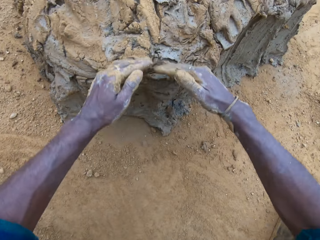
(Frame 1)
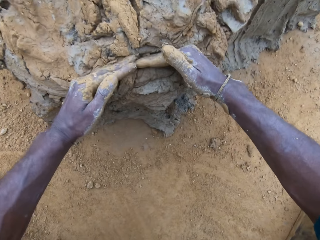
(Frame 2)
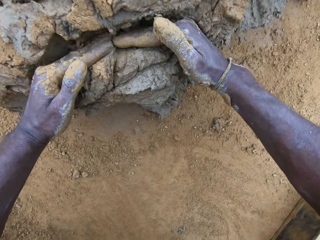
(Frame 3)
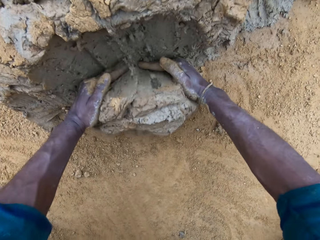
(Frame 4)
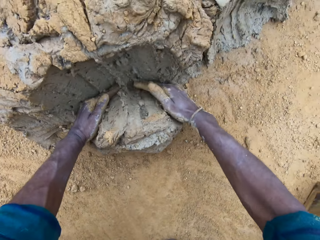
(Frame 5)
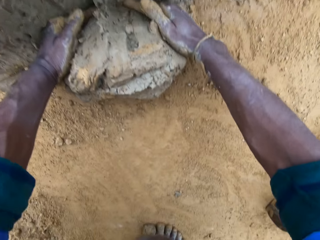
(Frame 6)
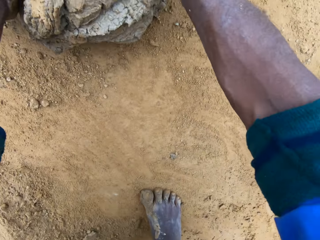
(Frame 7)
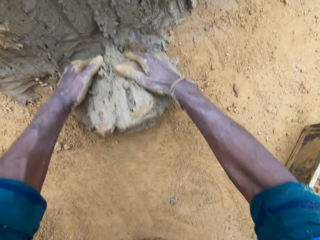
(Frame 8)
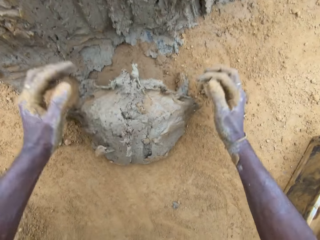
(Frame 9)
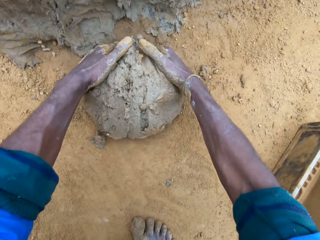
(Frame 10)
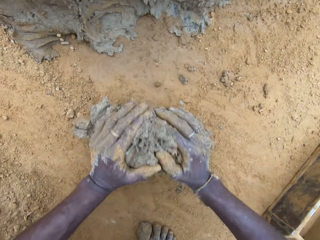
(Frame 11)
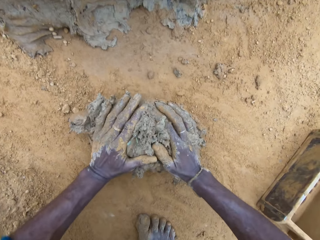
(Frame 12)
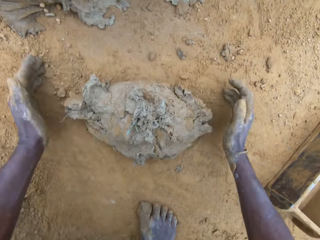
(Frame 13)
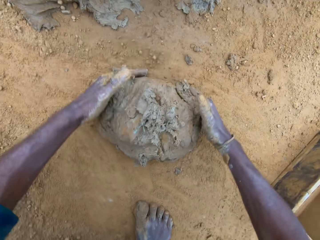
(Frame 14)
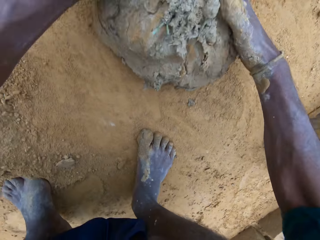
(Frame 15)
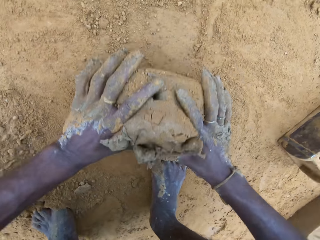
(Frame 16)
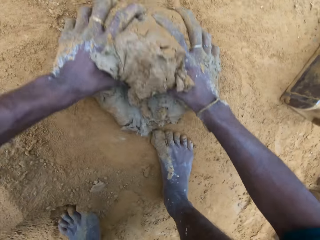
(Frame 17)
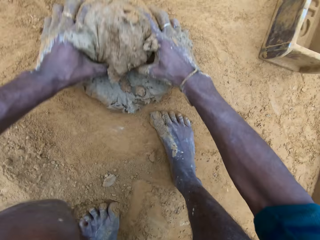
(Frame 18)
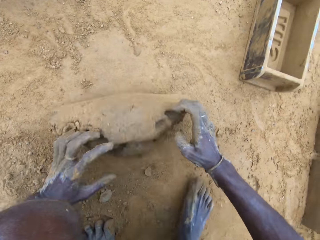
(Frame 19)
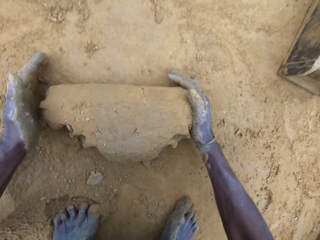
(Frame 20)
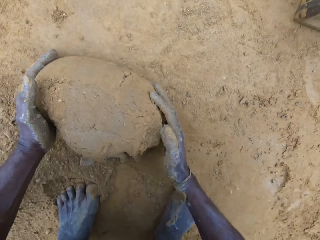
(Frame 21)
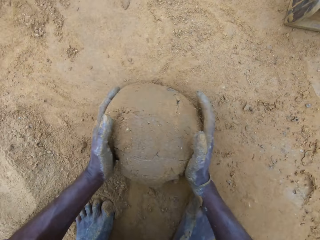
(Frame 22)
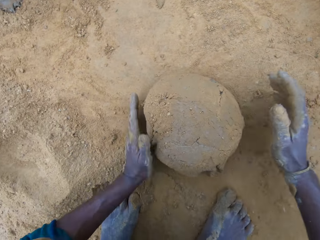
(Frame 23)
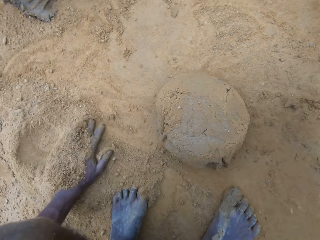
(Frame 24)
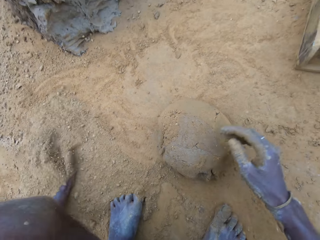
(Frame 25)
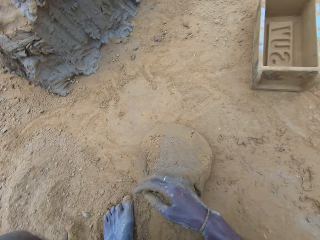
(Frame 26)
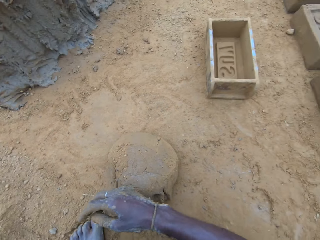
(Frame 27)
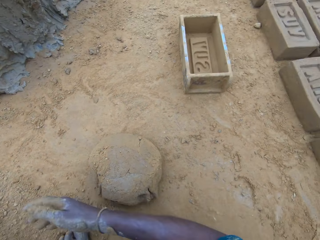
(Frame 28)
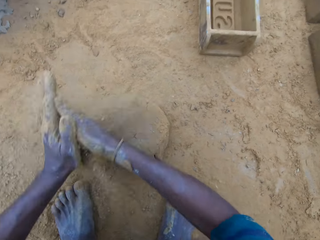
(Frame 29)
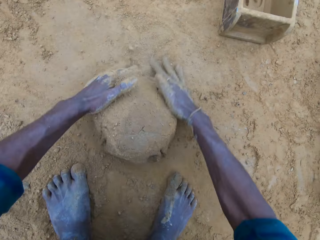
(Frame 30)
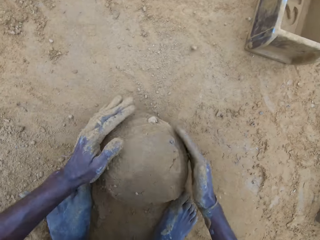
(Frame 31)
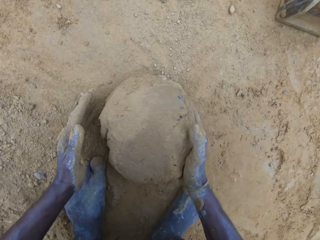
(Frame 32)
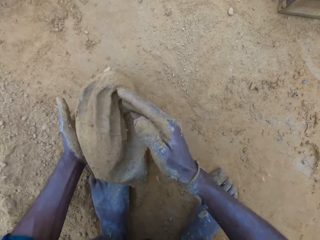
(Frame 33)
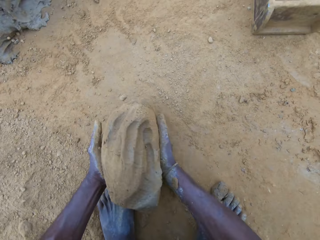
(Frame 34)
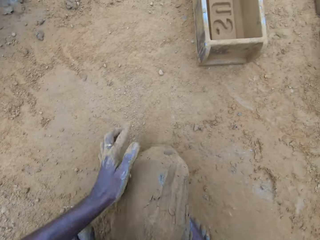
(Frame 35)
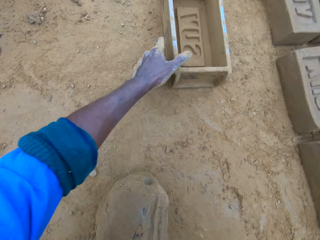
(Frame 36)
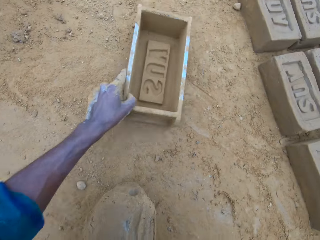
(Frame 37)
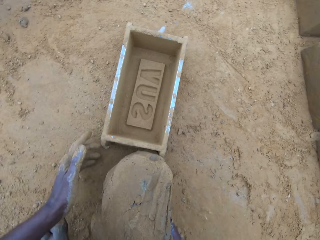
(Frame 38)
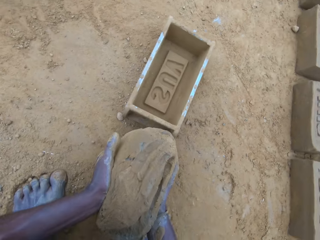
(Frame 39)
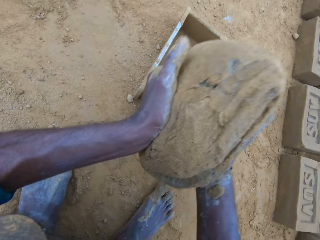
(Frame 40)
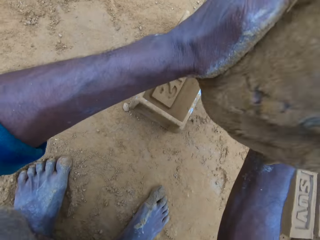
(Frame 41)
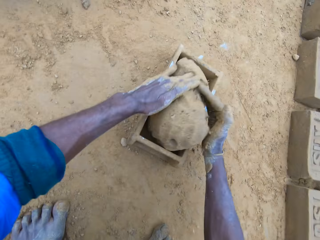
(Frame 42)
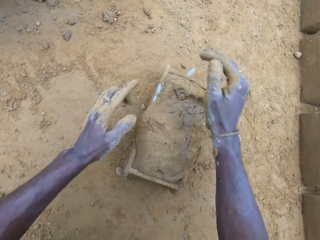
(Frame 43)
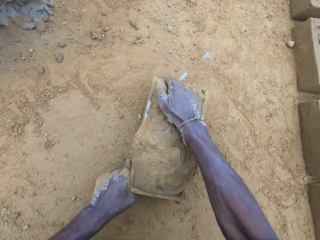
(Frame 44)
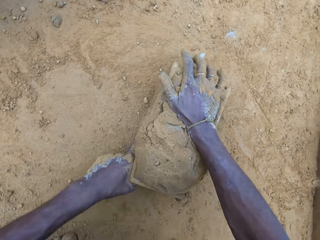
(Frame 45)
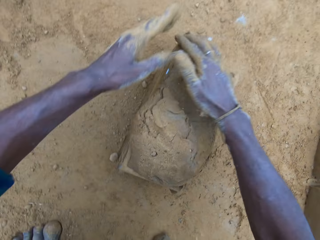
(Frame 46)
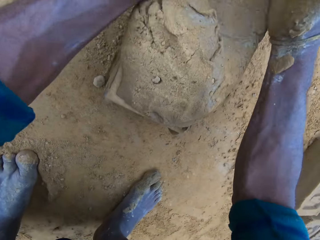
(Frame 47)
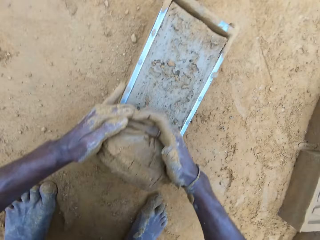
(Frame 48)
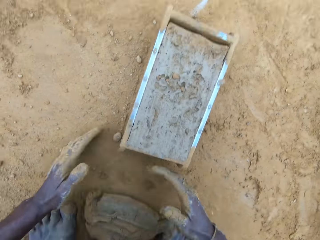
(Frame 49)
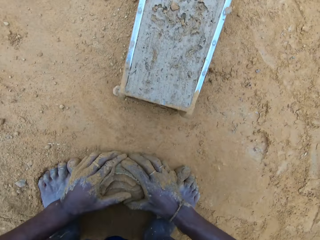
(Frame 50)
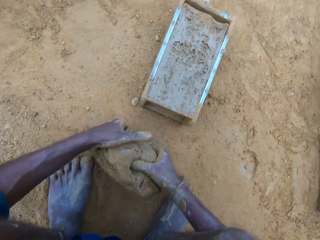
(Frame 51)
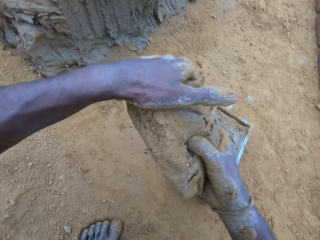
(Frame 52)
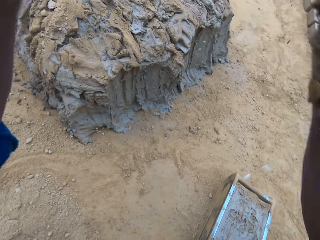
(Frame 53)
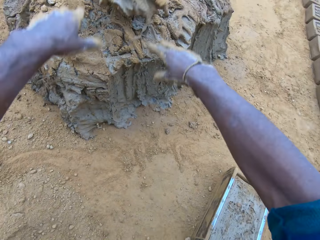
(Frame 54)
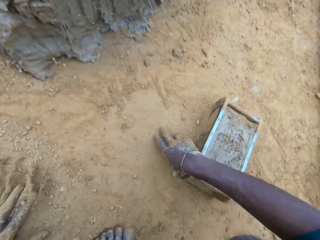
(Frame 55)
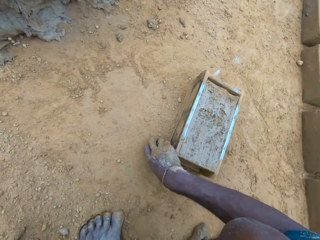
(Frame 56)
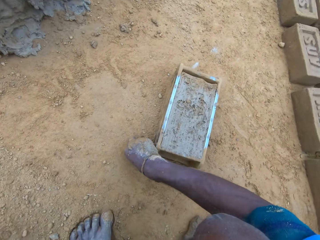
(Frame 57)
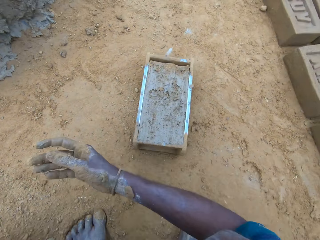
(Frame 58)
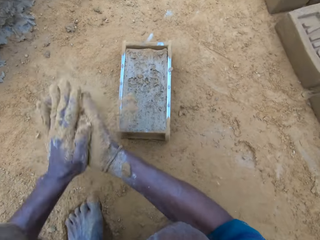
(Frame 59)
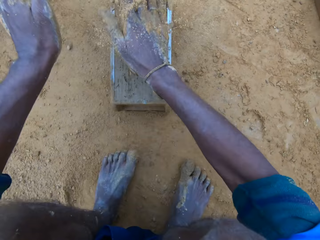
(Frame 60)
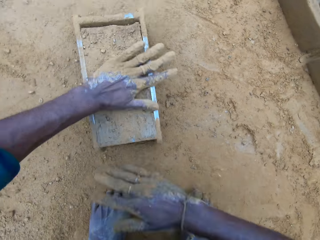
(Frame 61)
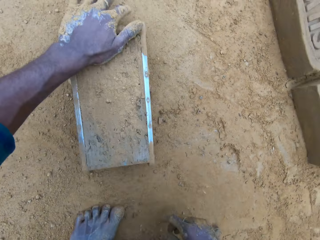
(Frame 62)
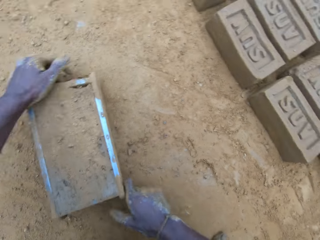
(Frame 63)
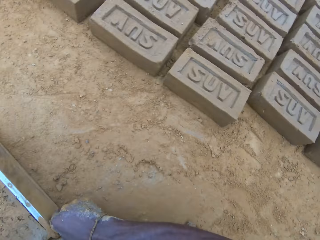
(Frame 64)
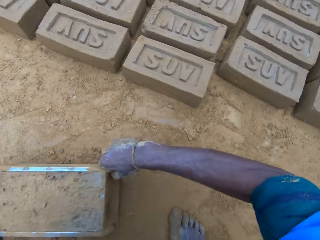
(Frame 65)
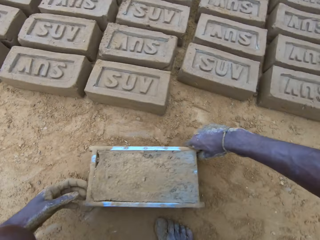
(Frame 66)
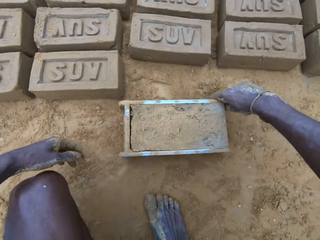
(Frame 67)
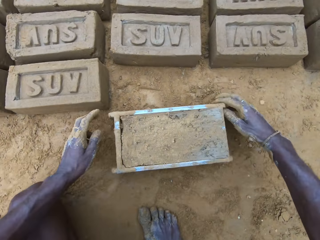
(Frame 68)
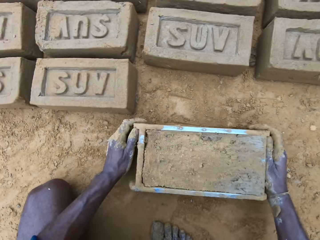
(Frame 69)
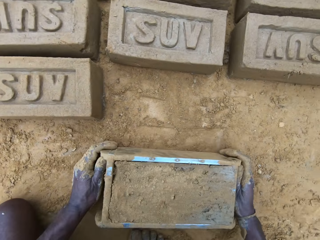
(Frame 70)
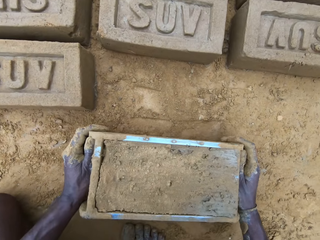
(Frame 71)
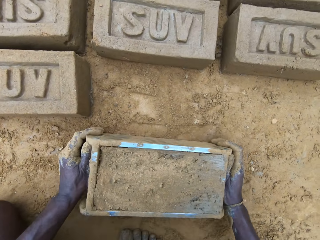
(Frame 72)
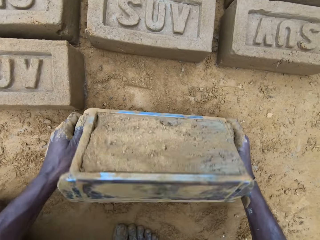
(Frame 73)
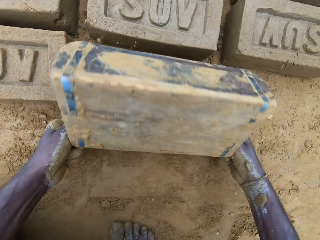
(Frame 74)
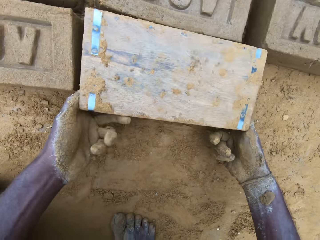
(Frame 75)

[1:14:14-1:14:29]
The camera wearer takes out part of the clay mix on the ground. He rolls the clay mix on the ground. He gives form to the clay. He moves the brick mold or brick maker on the ground. He pours sand on the clay mix on the ground. He touches the clay and gives form to the clay. He carries the clay mix from the ground. He moves the brick mold on the ground. He takes the brick maker, puts the brick maker down and drops the clay mix in the brick mold. He levels up the brick mold with the clay mix with his hands. He shakes the brick maker and removes some clay. He carries the clay mix from the ground. He holds the clay. He drops the clay mix in his hands on the clay mix on the ground. He throws the clay. He pours sand on the clay mix in the brick mold. He applies soil in the hands. He touches the clay. He moves the brick mold on the ground. He puts the brick maker down.

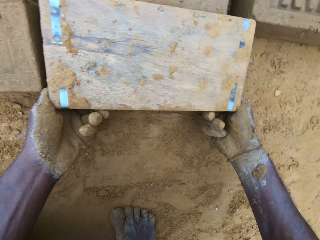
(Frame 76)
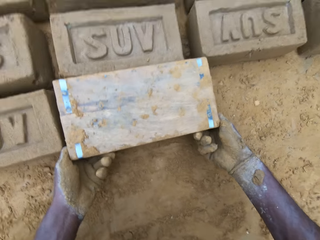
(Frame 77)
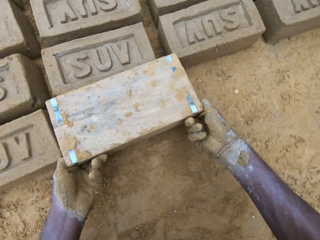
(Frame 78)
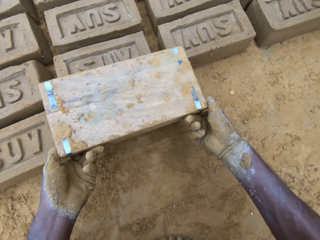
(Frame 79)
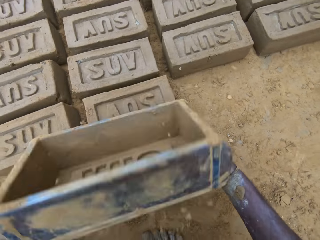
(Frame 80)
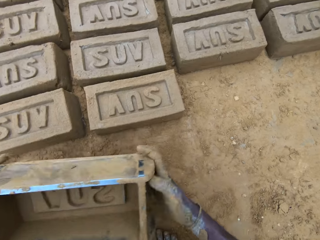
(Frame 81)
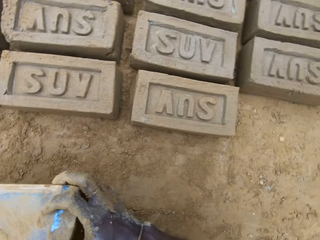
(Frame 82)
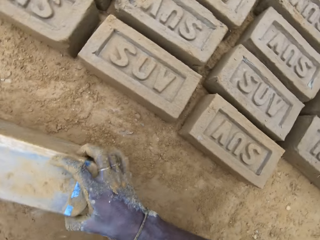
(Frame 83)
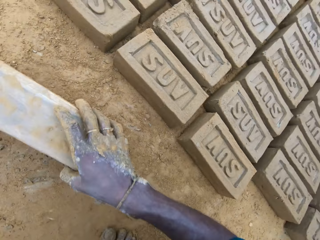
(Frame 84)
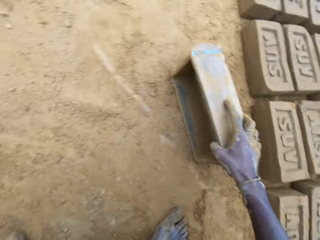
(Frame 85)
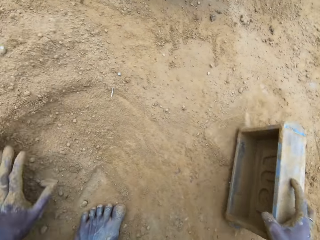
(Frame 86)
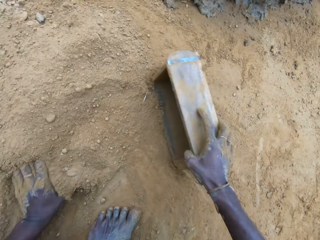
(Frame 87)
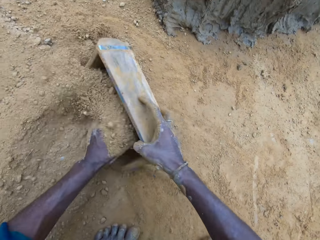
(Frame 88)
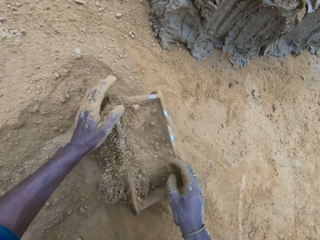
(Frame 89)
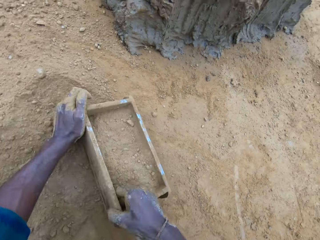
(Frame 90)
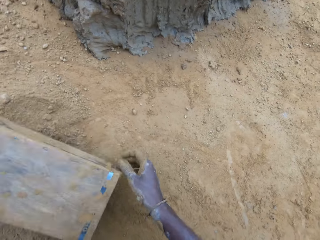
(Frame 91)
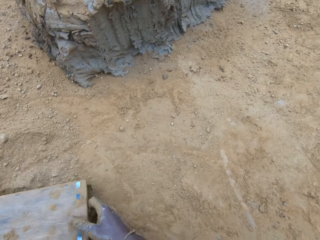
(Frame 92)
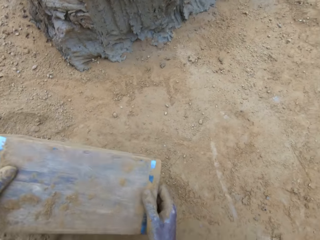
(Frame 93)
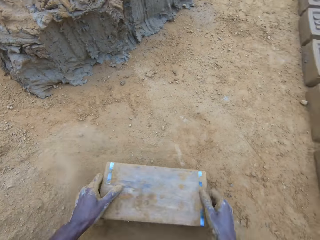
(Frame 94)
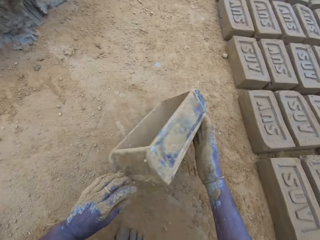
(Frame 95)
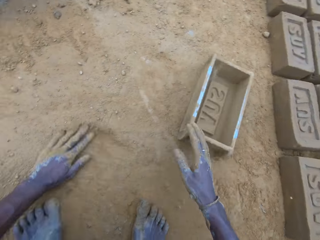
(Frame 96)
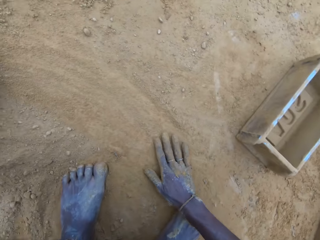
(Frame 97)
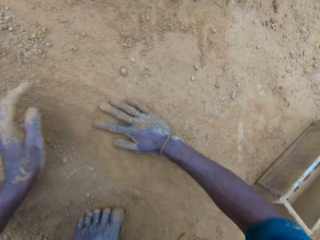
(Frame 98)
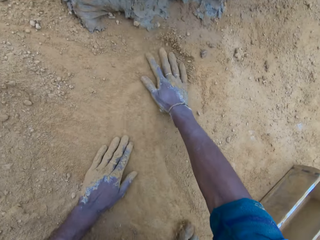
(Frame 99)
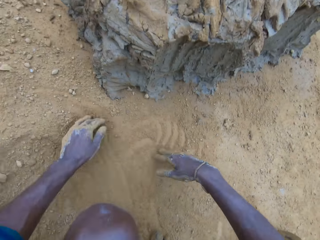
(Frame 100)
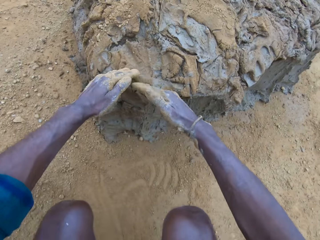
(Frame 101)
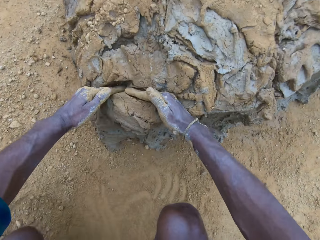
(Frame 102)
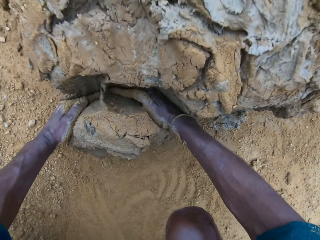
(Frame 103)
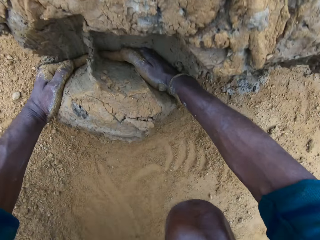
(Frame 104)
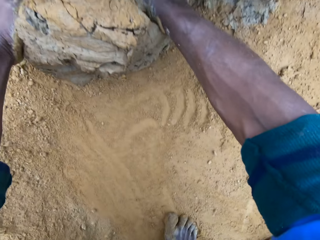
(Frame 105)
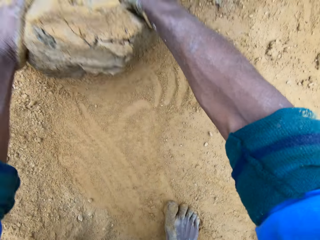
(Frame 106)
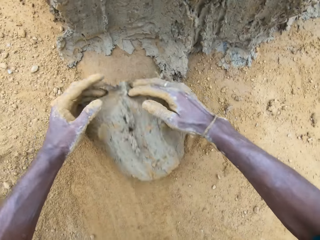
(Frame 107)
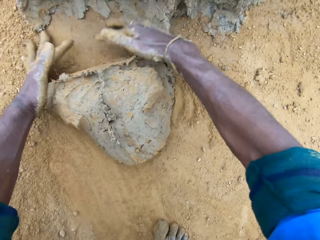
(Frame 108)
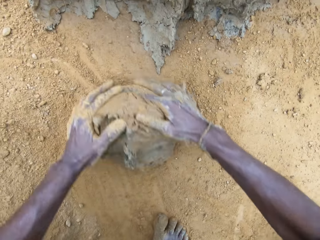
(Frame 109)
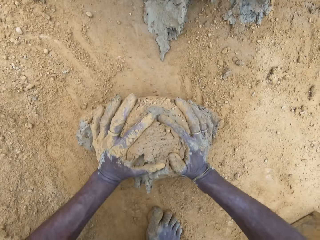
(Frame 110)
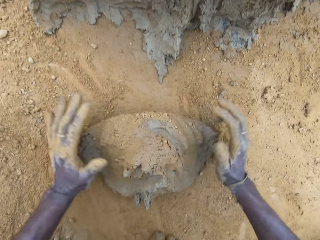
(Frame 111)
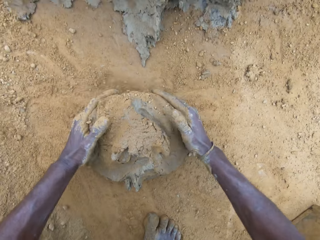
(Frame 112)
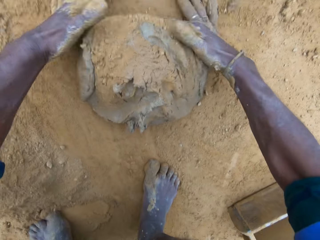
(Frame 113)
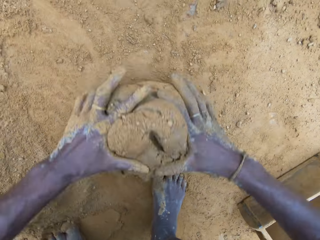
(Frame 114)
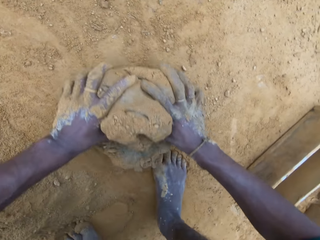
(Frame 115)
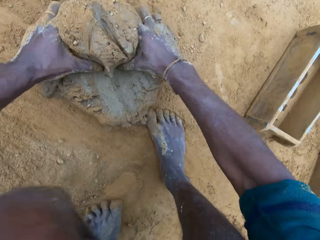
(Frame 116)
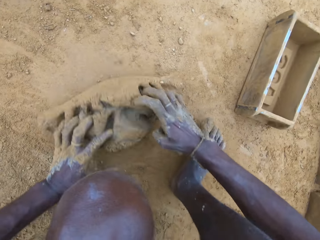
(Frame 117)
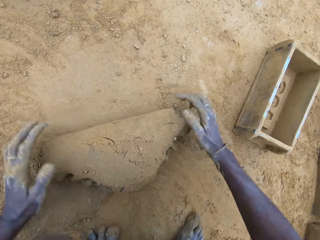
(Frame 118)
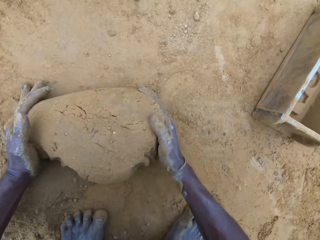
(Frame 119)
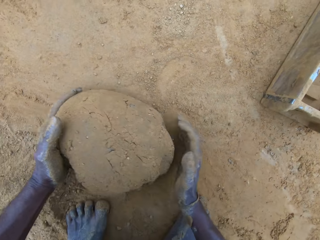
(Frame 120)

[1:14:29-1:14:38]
The camera wearer removes the brick mold or brick maker from the molded brick. He turns the brick maker, removes clay from the brick maker and lifts the brick maker. He drops the brick mold on the ground. He pours sand into the brick mold. He pours out sand from the brick mold. He drops the brick mold on the ground. He swipes his hands on the ground. He spreads soil. He takes out part of the clay mix on the ground. He rolls the clay mix on the ground. He gives form to the clay.
